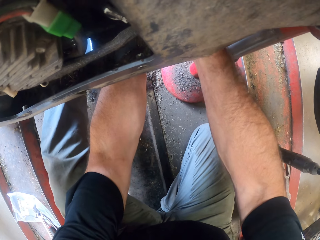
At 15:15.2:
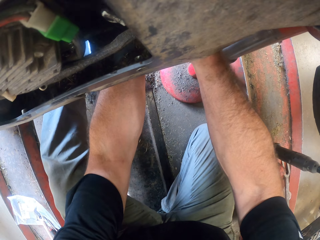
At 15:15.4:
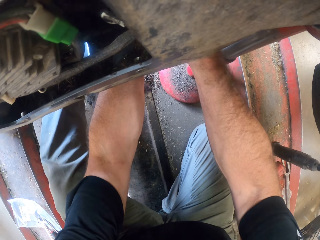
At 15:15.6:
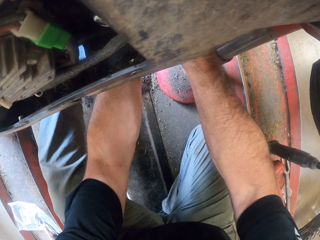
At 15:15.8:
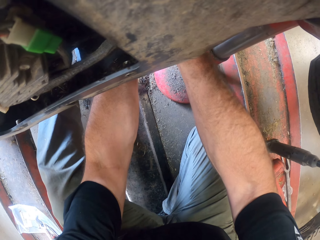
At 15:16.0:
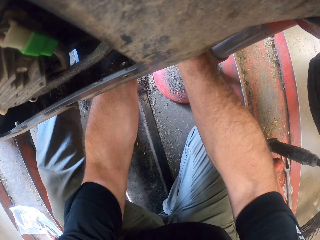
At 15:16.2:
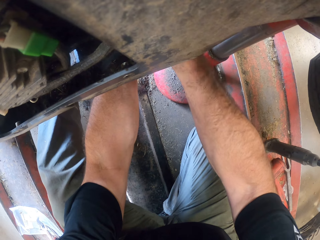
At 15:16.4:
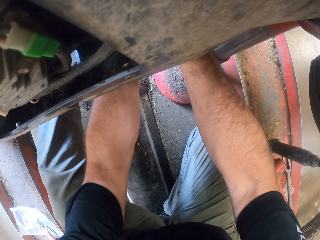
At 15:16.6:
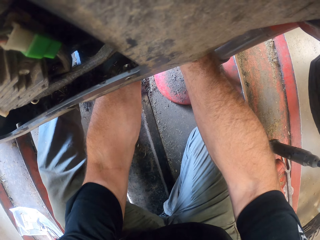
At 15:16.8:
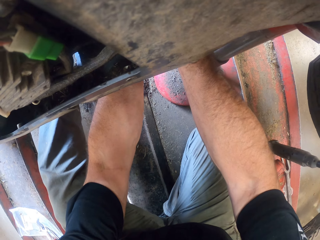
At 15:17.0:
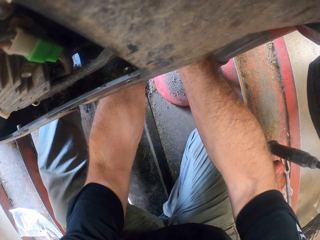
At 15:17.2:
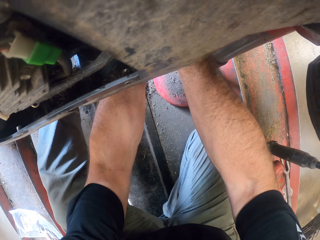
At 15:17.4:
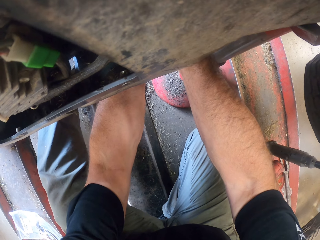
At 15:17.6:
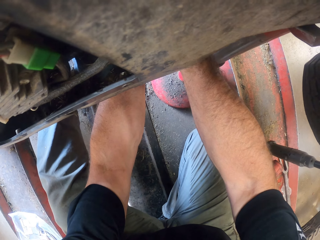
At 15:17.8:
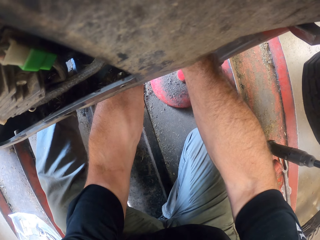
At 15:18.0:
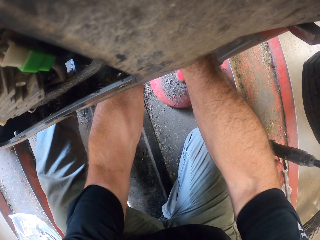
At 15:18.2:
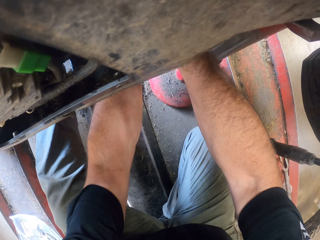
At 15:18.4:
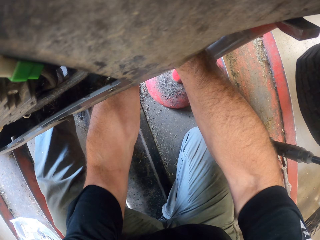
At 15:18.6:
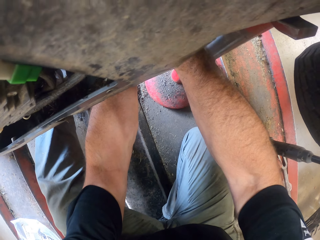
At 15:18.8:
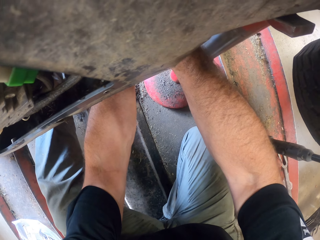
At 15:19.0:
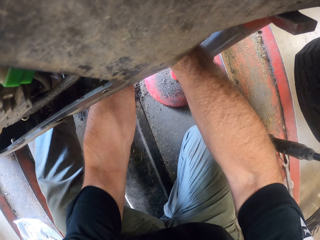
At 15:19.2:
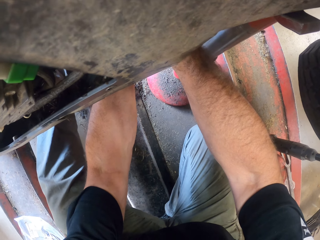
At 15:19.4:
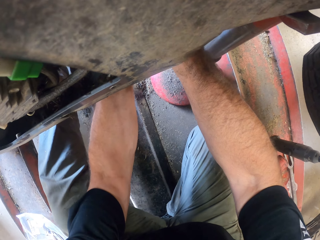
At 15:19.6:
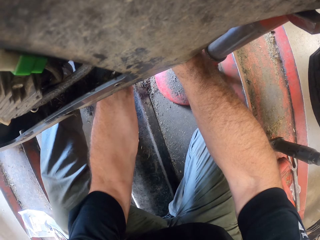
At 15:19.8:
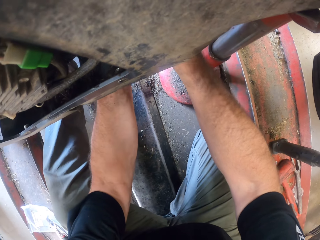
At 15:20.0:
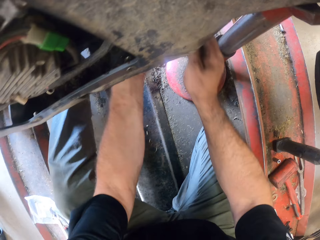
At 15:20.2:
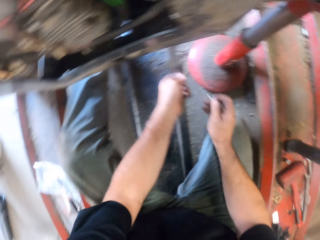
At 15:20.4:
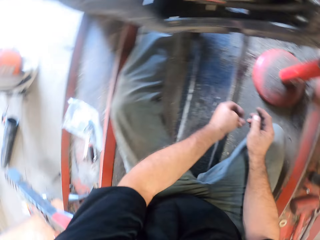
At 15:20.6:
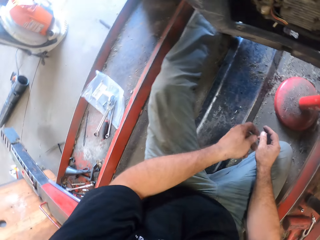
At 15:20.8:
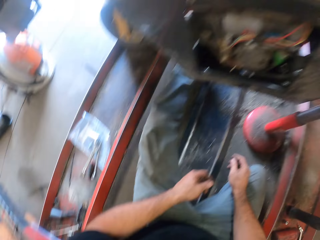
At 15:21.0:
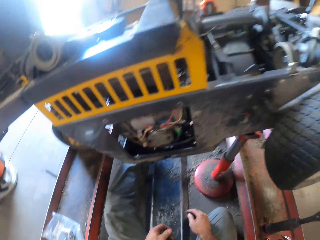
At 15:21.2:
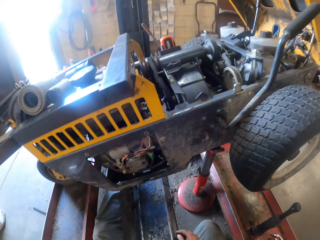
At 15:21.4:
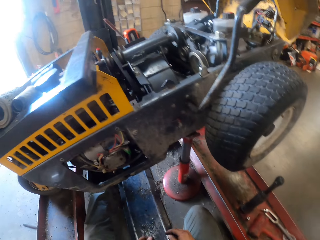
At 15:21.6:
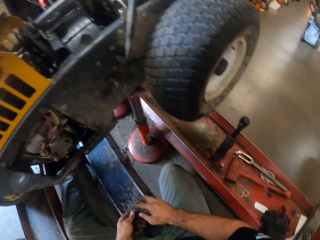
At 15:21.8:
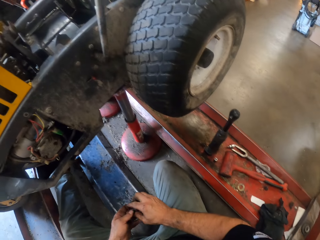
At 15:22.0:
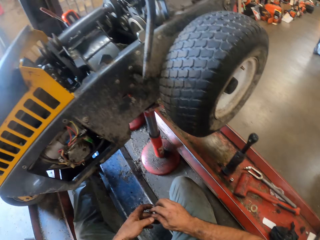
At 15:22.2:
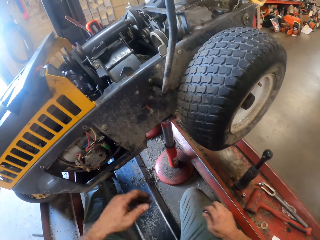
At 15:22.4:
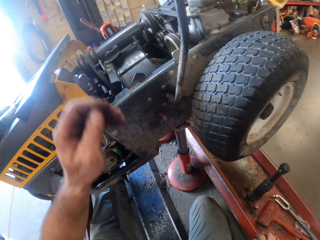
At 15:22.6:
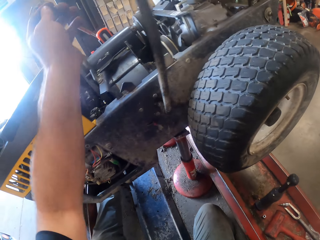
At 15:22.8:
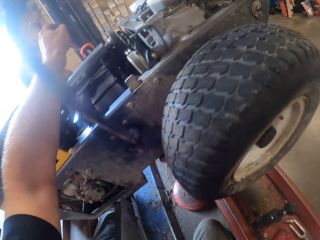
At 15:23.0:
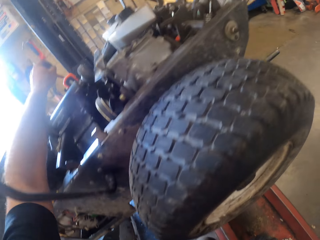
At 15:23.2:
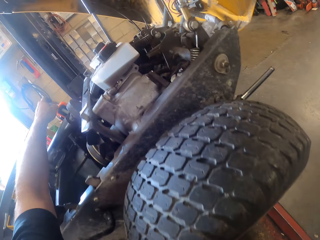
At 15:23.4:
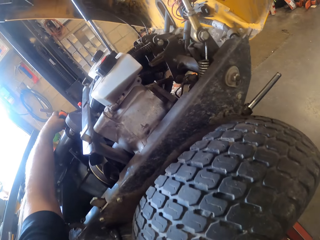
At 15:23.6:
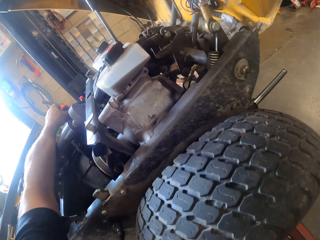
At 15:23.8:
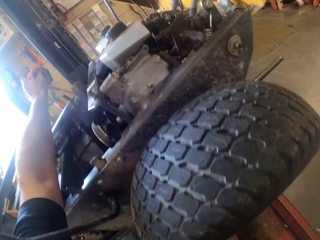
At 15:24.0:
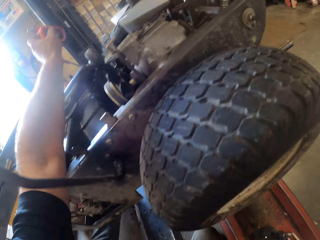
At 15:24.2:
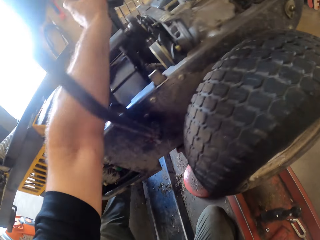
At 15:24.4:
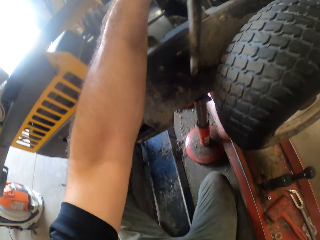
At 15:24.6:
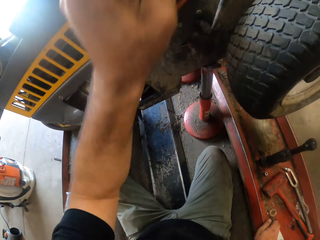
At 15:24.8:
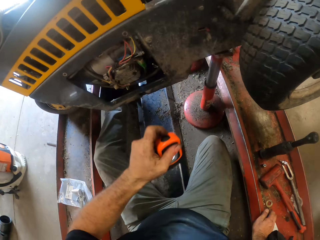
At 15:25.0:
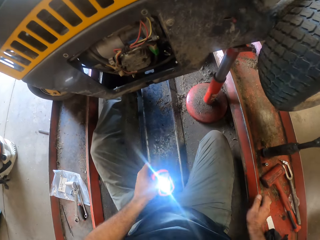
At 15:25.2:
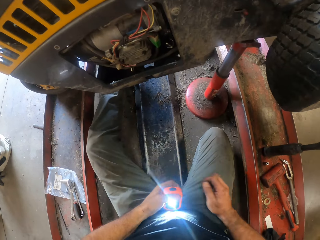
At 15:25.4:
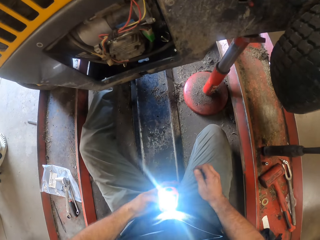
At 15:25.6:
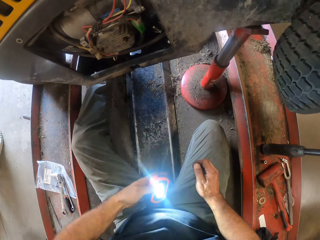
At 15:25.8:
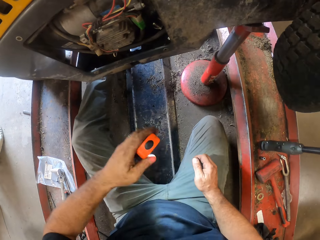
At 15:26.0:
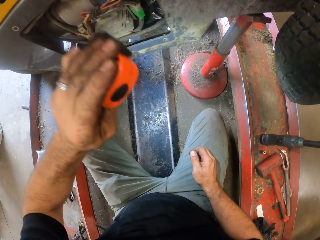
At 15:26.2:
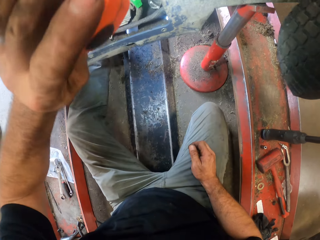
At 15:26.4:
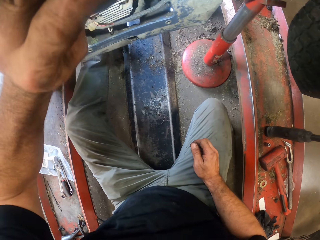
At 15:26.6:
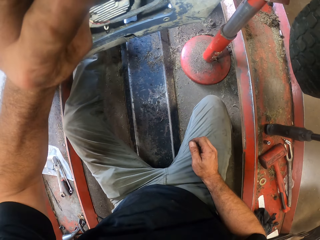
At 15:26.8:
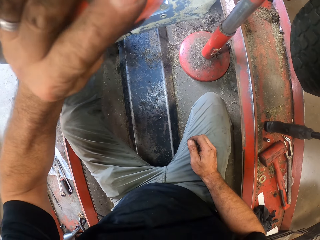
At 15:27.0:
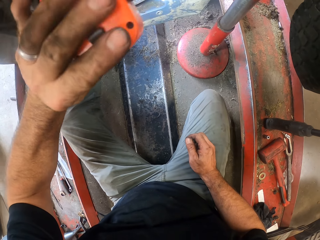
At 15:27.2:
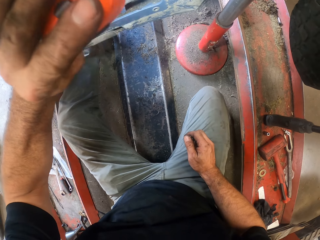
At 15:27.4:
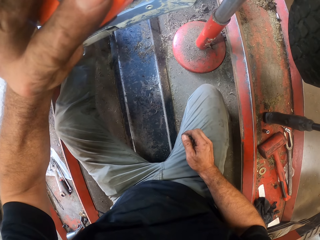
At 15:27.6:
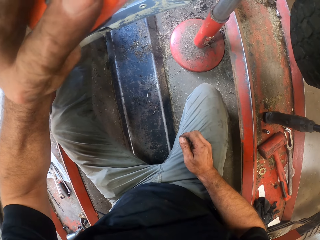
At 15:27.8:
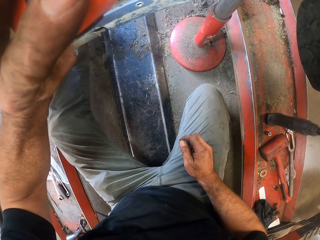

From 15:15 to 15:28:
The camera wearer supports the screwing of the nut with his right hand. He picks a torch light from the top of the lawn mower. He switches on the torchlight with his left hand.

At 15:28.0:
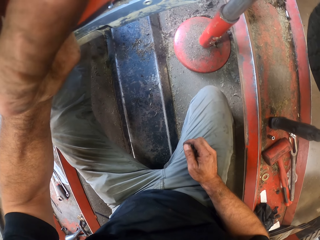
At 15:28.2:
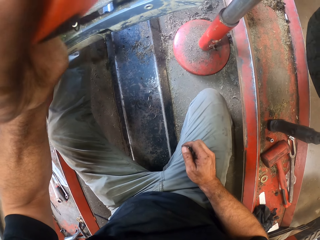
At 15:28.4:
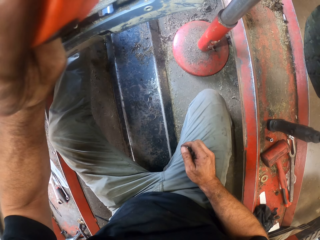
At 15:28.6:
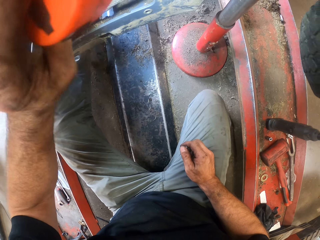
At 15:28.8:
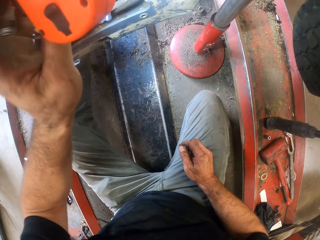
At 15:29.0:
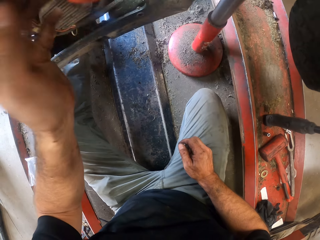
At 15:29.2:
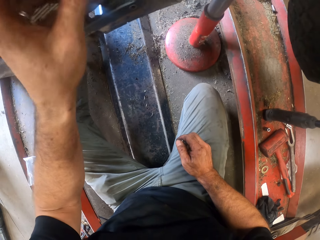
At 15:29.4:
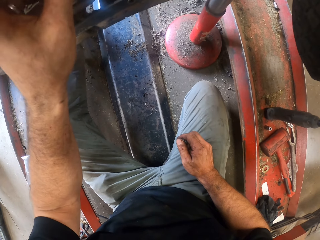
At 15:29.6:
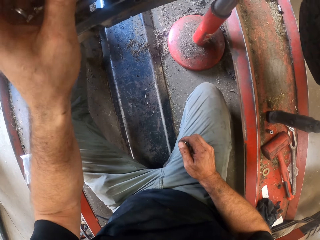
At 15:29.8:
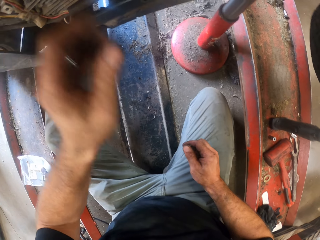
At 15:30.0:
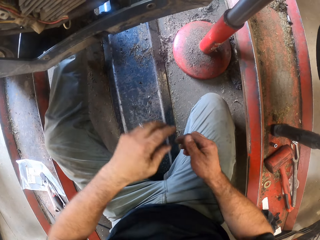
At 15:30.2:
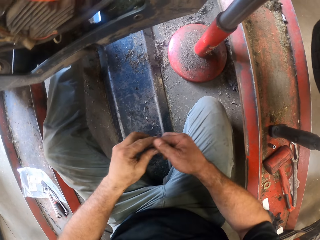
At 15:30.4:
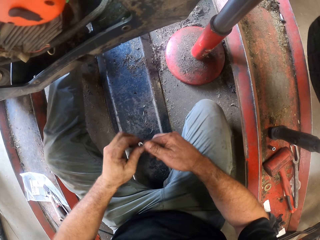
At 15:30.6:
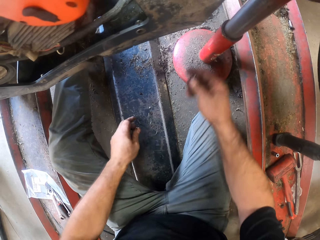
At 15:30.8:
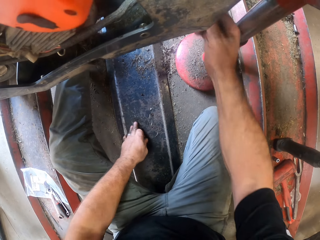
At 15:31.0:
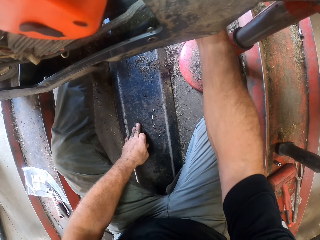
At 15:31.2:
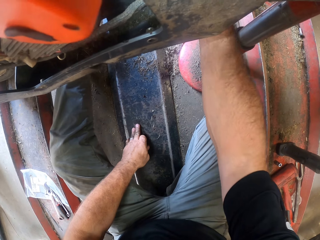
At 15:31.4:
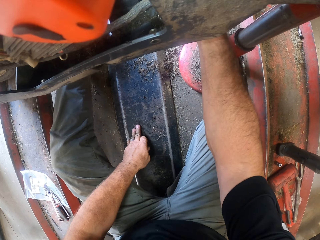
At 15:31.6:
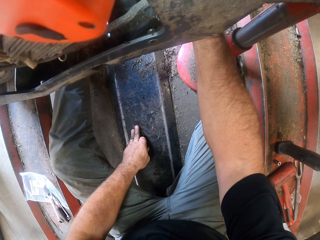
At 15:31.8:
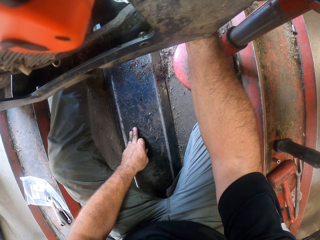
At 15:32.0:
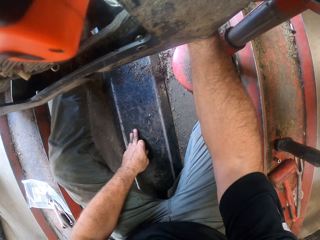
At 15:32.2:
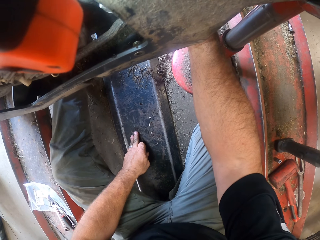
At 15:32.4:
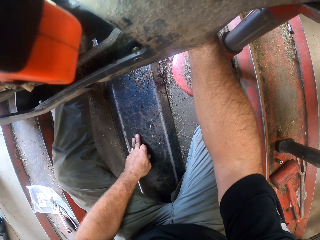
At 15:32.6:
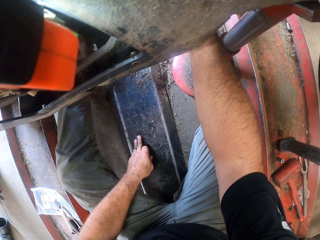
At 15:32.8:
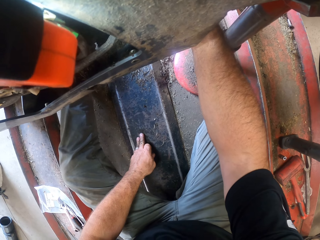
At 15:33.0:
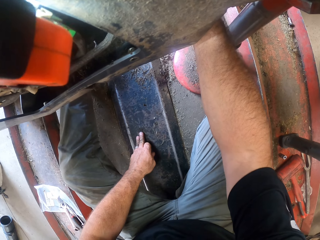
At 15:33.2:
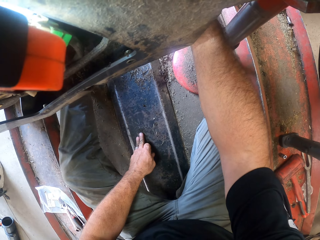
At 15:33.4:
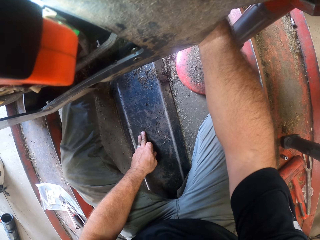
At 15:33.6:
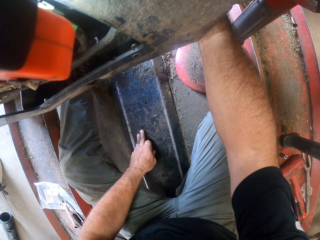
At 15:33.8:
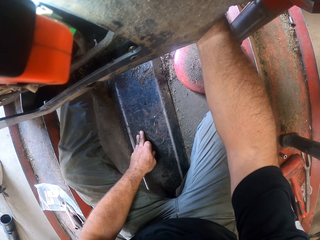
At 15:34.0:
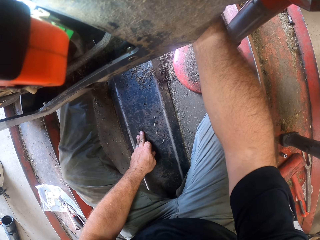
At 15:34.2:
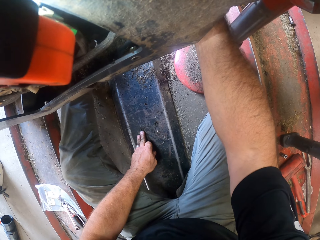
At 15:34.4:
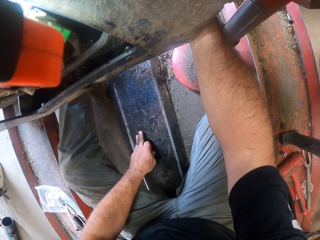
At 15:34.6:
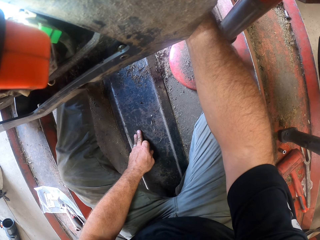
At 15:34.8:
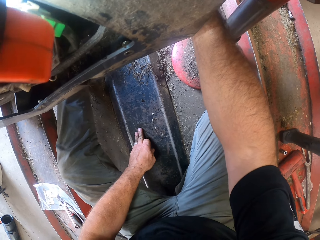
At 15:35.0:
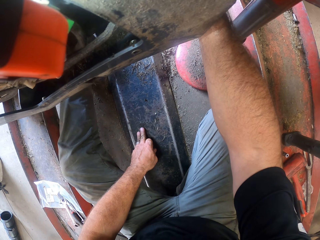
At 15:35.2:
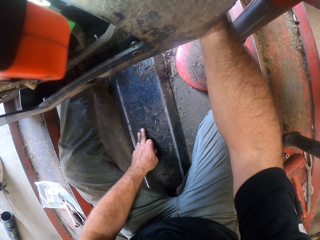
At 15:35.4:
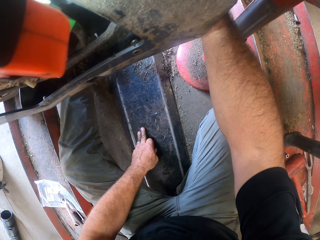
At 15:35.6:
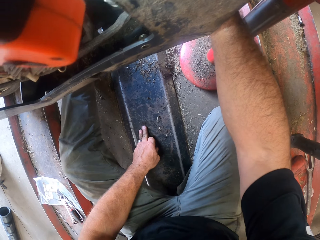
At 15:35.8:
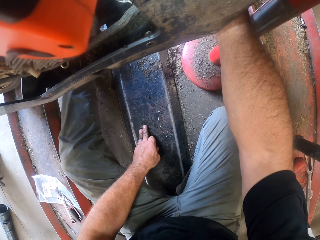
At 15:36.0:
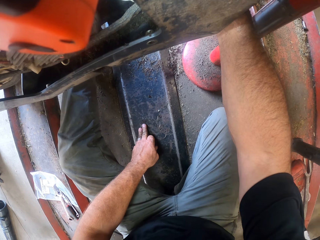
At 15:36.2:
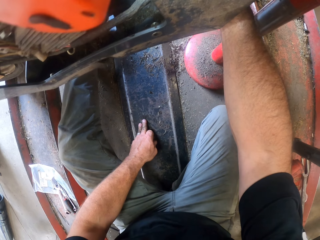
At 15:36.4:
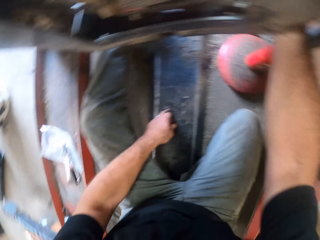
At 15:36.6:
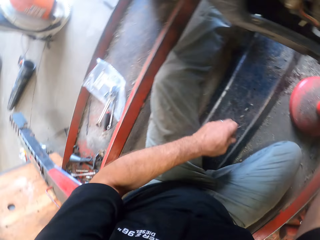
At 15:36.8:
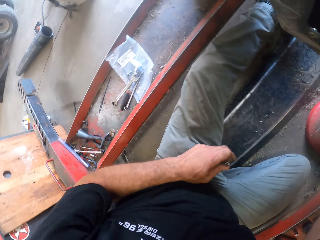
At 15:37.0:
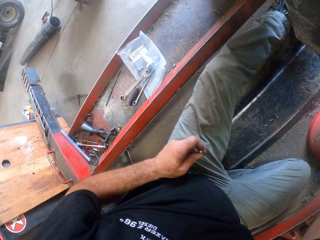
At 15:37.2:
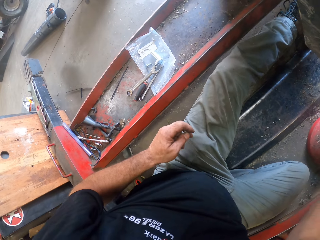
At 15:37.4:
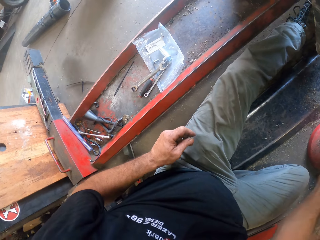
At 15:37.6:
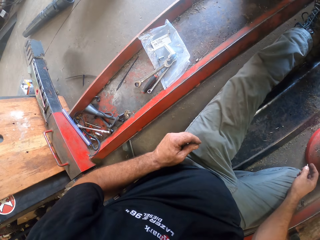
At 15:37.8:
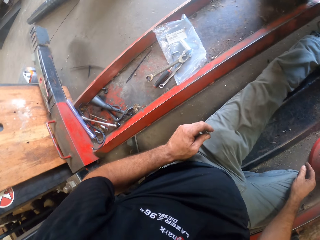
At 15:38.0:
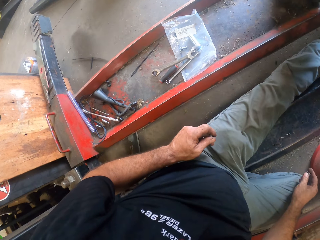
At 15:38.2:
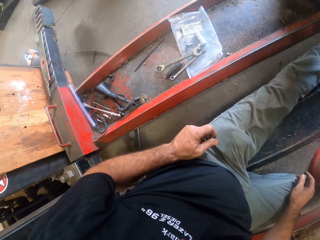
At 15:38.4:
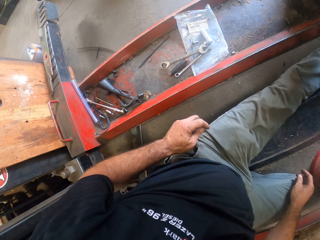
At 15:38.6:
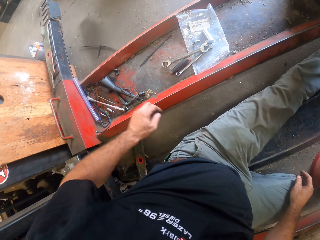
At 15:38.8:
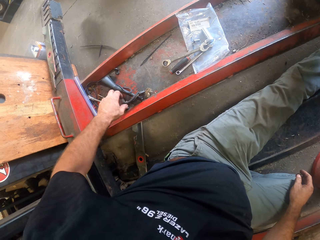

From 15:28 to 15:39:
The camera wearer hangs the torchlight to the lawn mower. He passes the nut in his right hand to his left hand and adjusts the lawn mower with his right hand.
